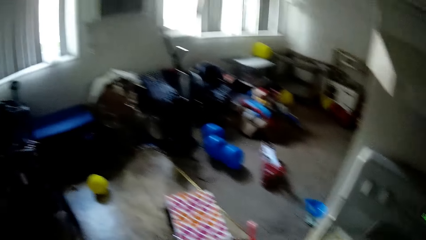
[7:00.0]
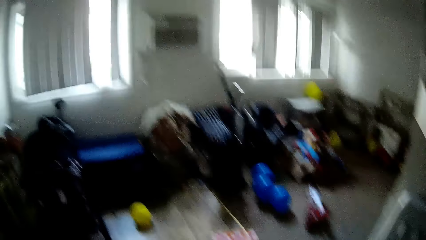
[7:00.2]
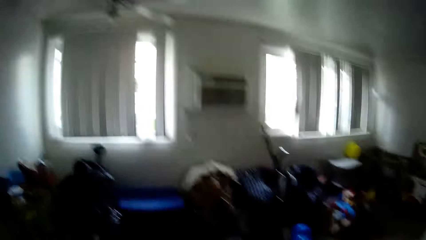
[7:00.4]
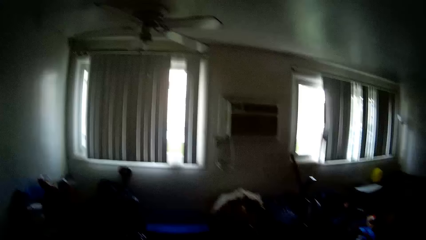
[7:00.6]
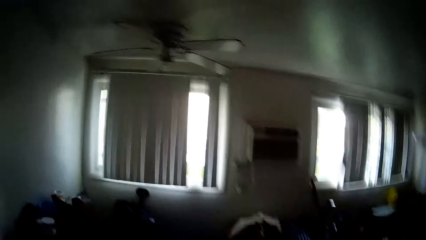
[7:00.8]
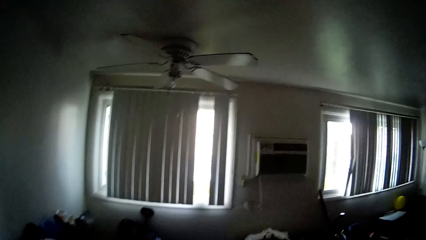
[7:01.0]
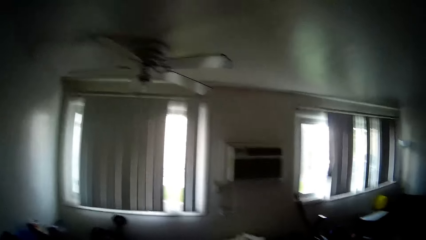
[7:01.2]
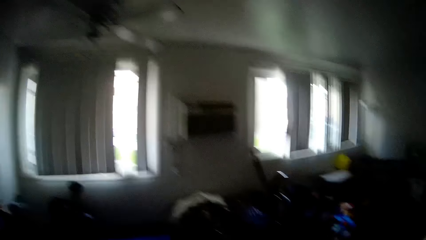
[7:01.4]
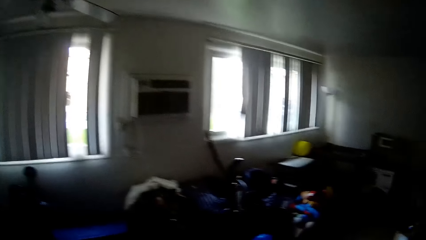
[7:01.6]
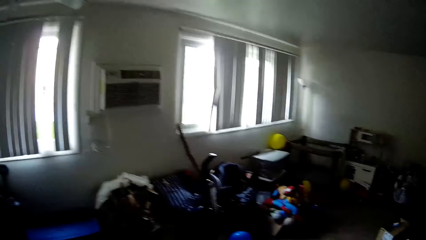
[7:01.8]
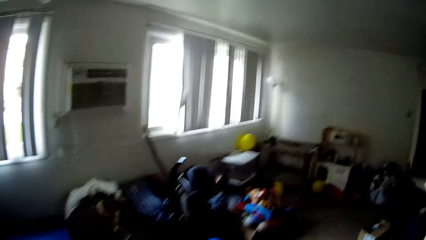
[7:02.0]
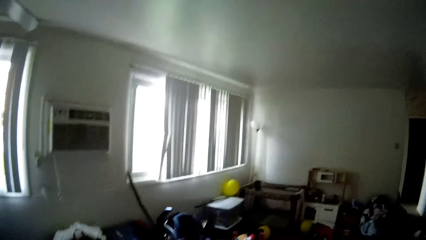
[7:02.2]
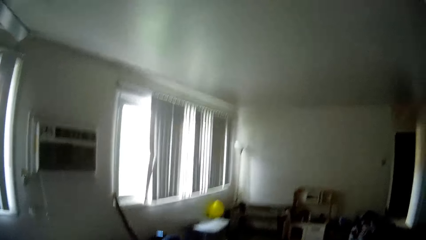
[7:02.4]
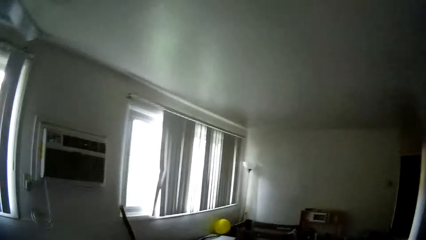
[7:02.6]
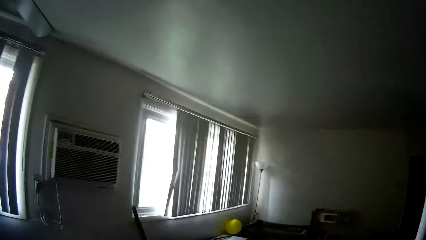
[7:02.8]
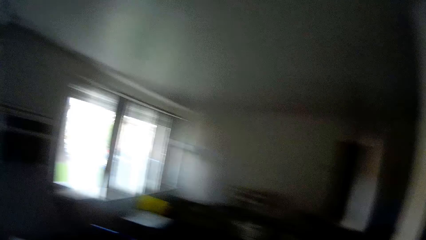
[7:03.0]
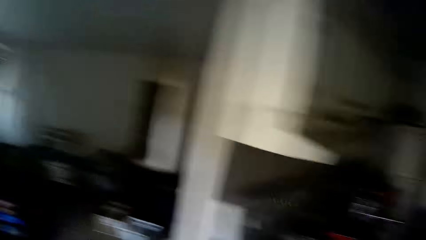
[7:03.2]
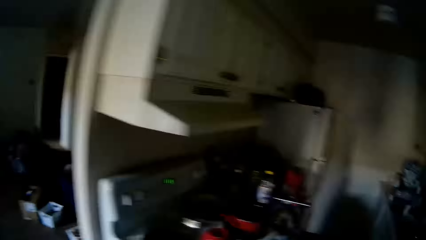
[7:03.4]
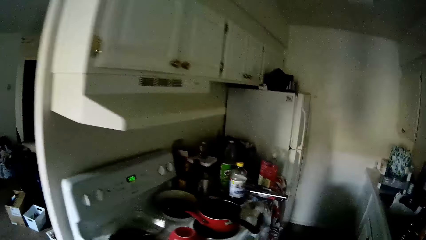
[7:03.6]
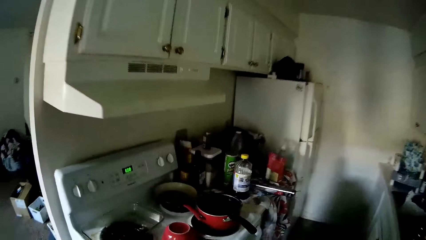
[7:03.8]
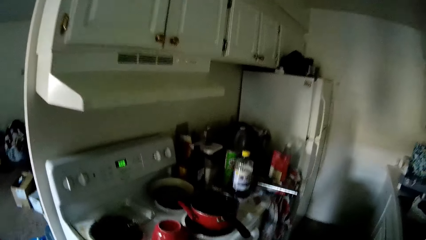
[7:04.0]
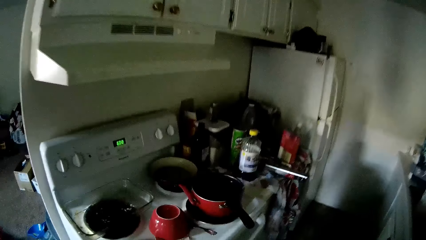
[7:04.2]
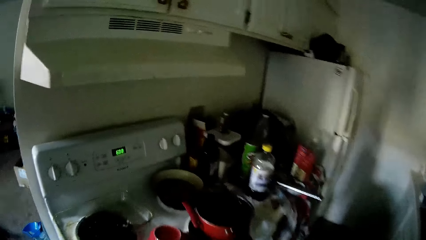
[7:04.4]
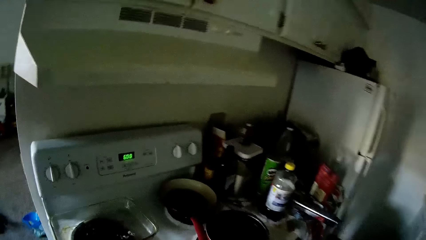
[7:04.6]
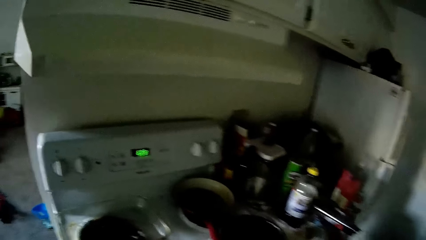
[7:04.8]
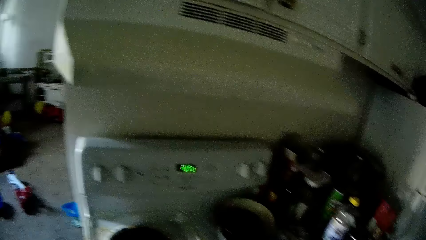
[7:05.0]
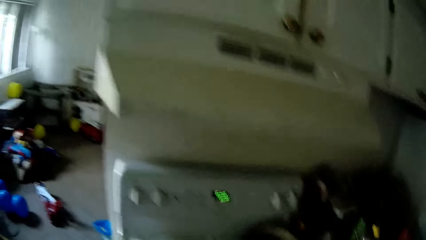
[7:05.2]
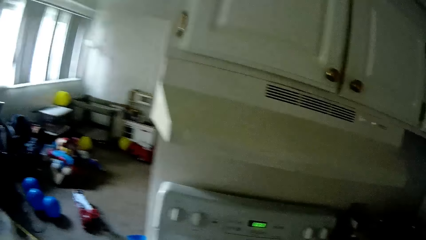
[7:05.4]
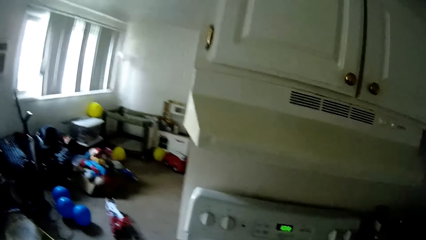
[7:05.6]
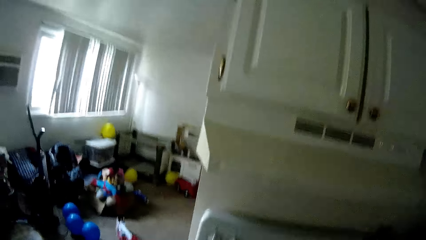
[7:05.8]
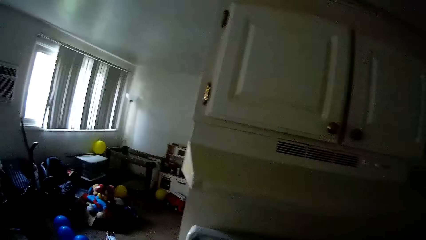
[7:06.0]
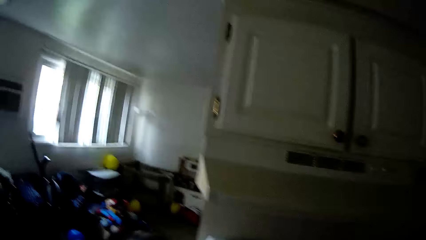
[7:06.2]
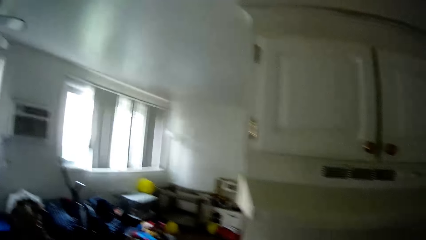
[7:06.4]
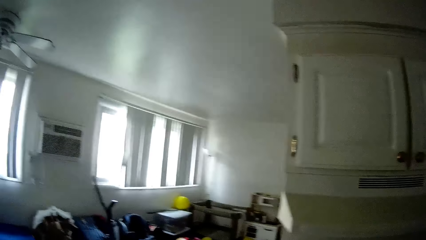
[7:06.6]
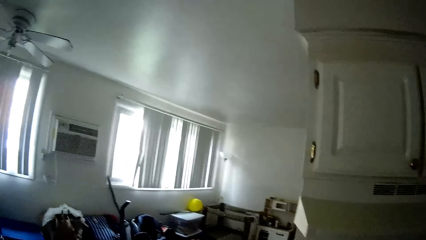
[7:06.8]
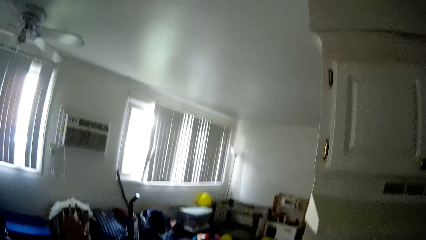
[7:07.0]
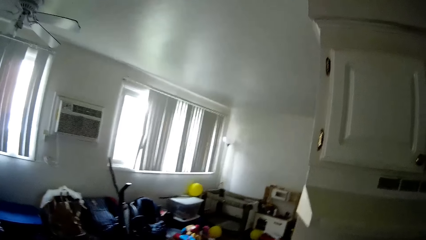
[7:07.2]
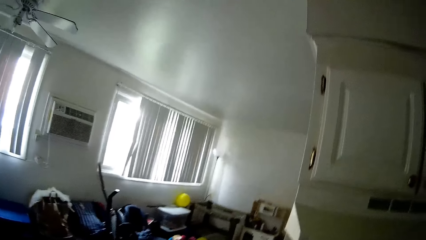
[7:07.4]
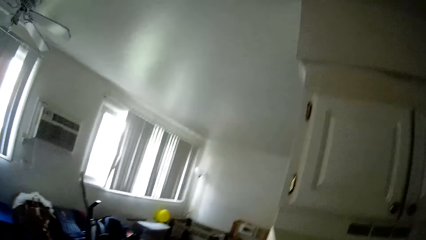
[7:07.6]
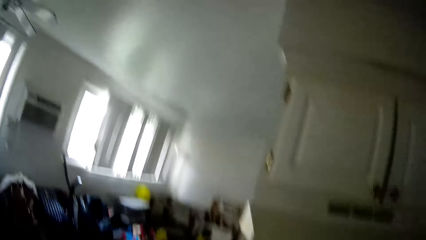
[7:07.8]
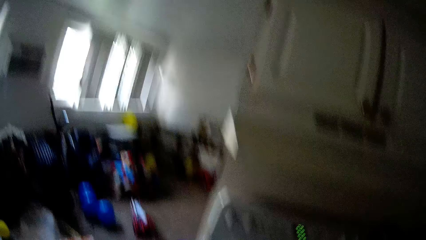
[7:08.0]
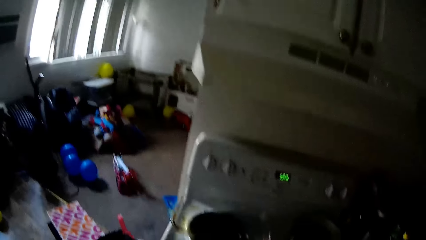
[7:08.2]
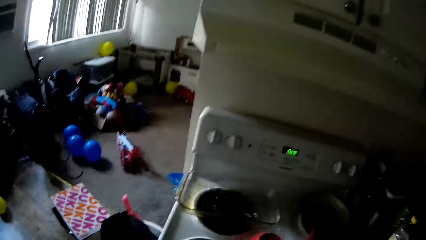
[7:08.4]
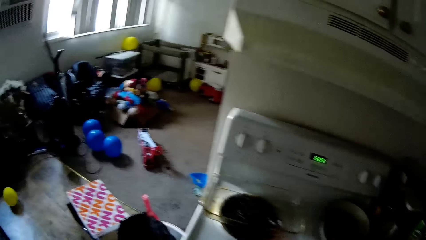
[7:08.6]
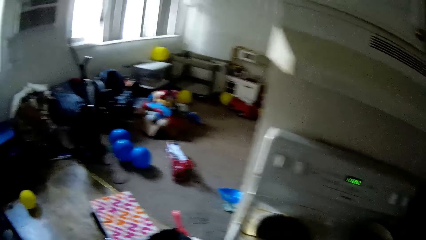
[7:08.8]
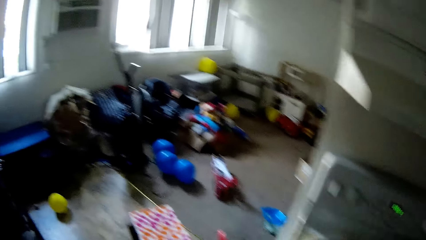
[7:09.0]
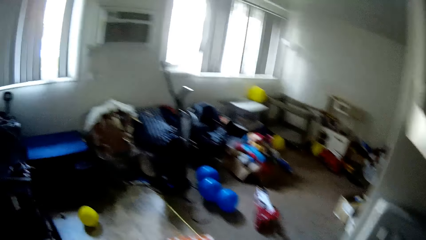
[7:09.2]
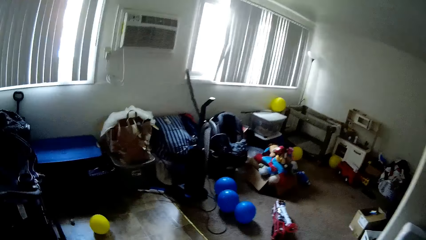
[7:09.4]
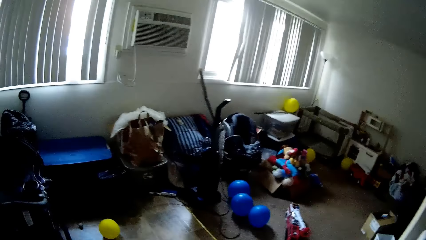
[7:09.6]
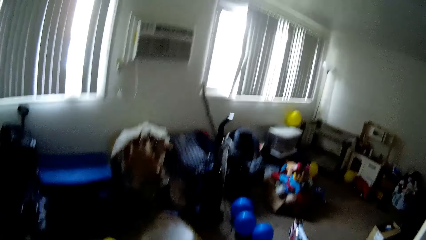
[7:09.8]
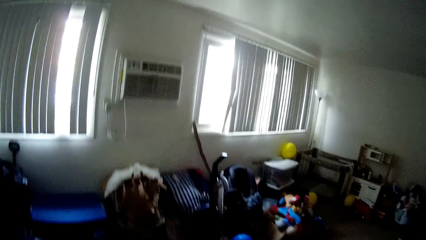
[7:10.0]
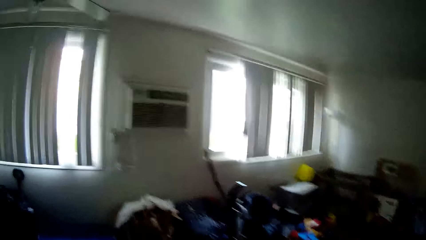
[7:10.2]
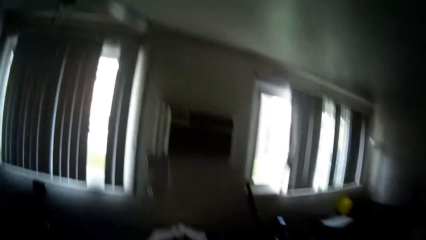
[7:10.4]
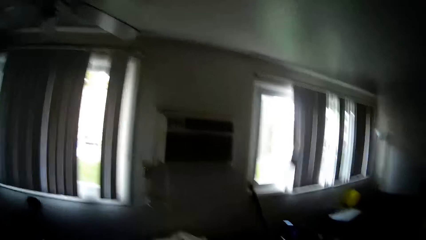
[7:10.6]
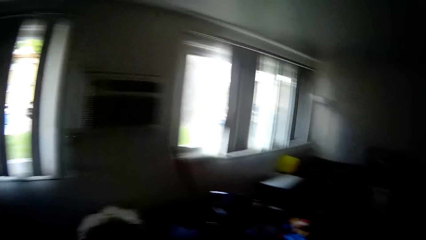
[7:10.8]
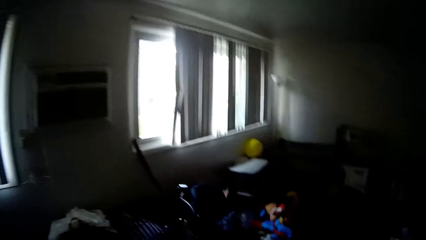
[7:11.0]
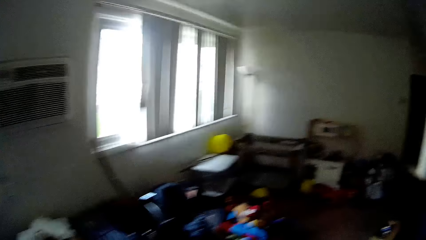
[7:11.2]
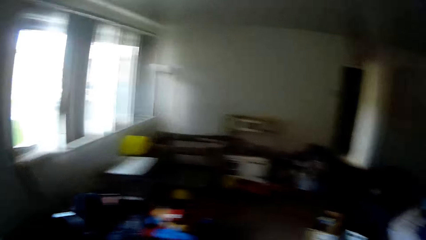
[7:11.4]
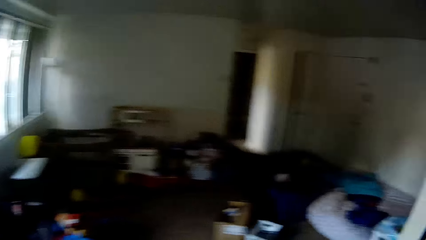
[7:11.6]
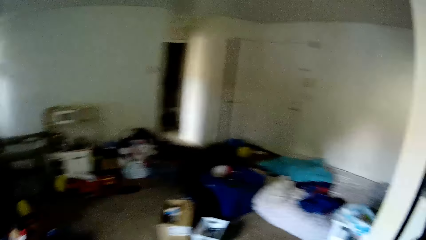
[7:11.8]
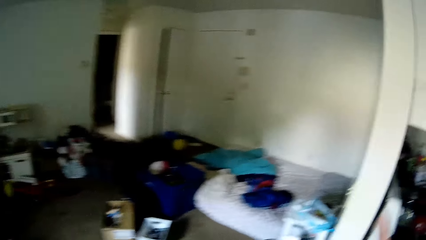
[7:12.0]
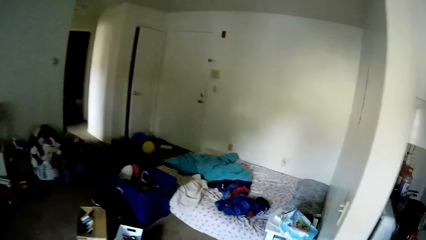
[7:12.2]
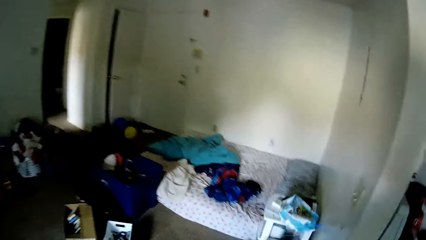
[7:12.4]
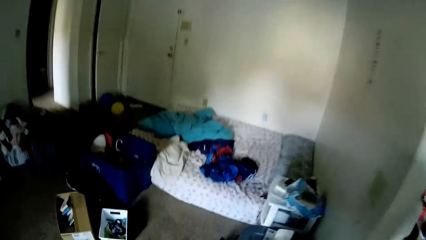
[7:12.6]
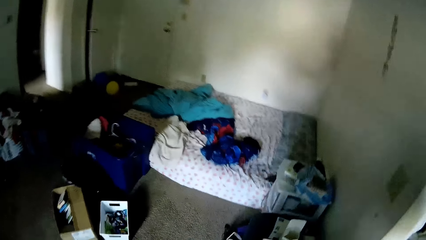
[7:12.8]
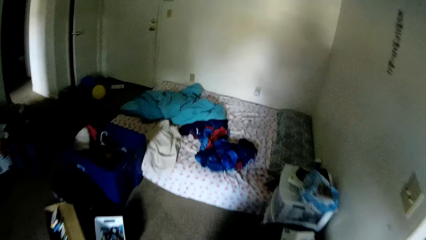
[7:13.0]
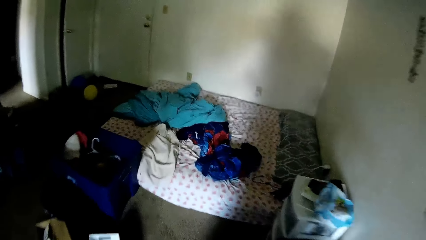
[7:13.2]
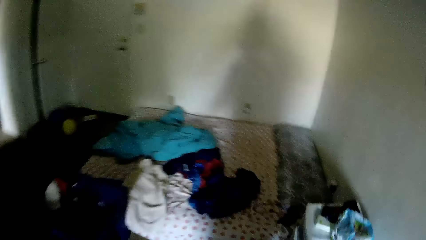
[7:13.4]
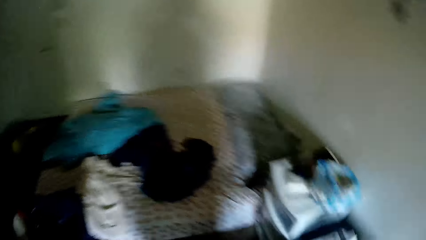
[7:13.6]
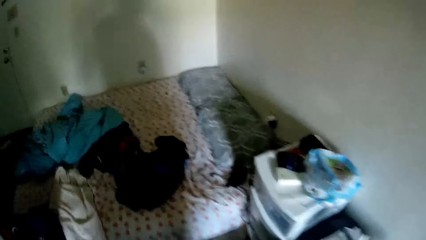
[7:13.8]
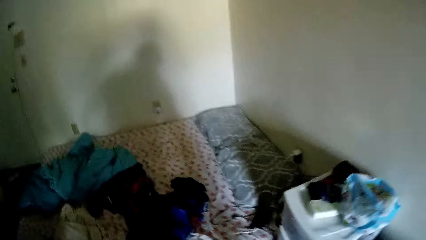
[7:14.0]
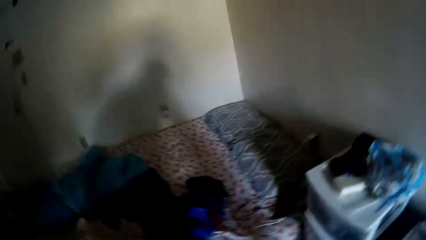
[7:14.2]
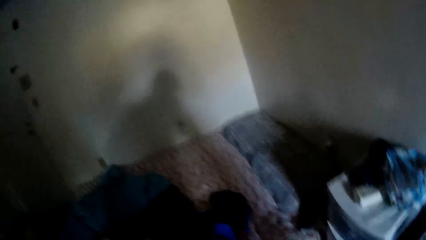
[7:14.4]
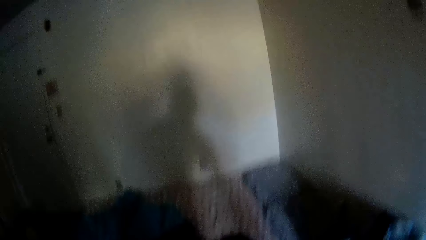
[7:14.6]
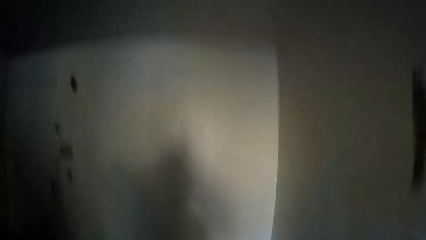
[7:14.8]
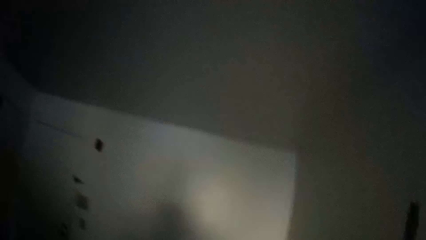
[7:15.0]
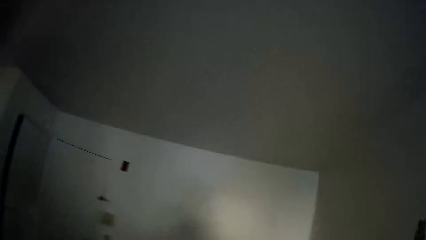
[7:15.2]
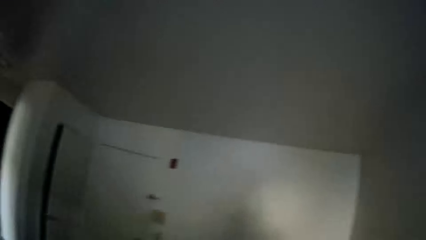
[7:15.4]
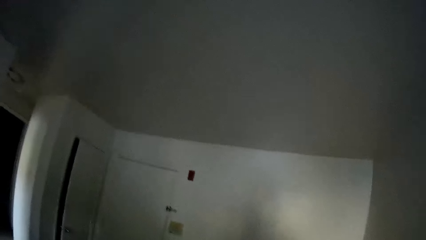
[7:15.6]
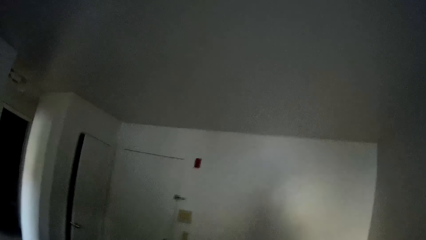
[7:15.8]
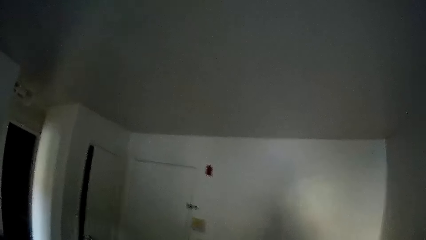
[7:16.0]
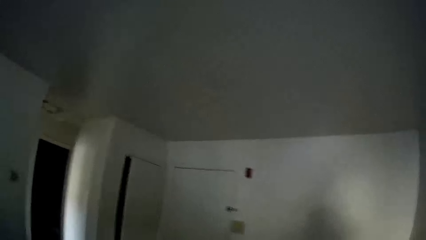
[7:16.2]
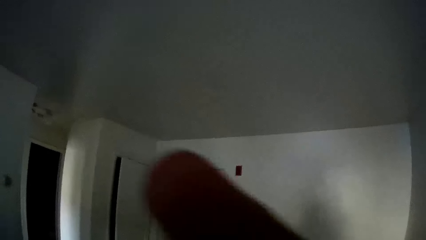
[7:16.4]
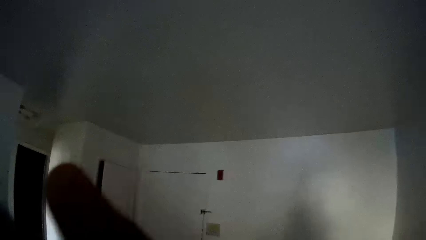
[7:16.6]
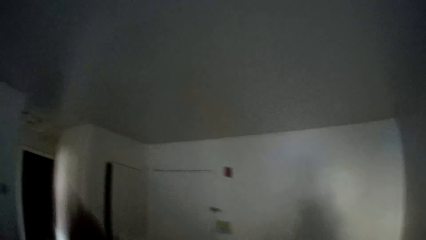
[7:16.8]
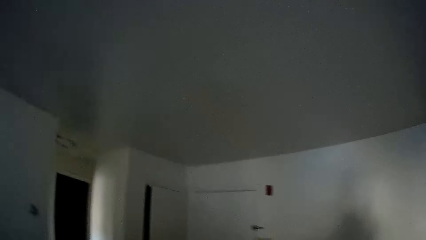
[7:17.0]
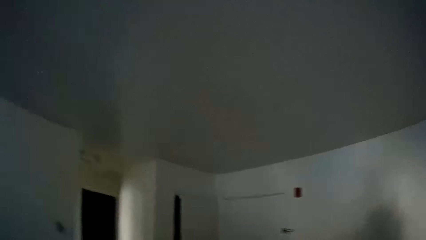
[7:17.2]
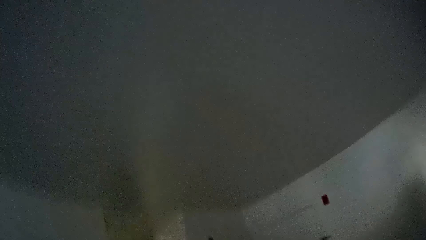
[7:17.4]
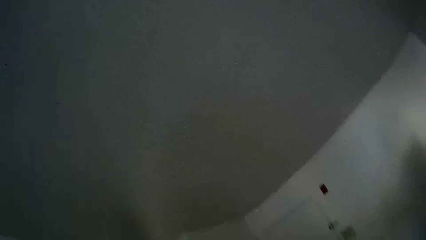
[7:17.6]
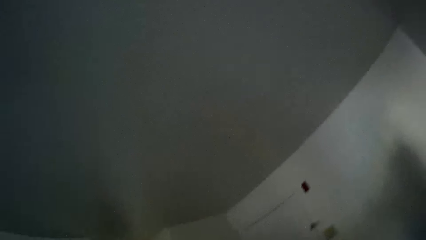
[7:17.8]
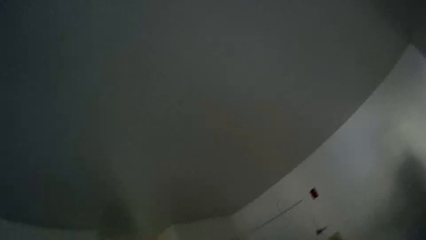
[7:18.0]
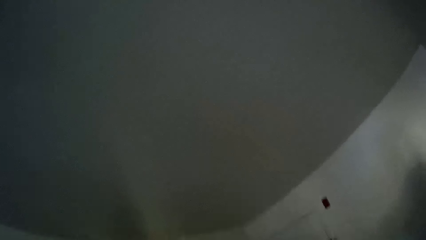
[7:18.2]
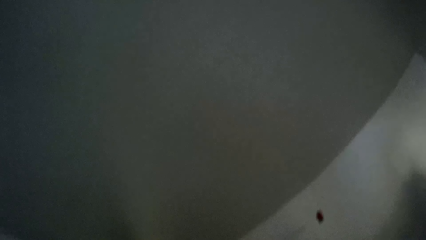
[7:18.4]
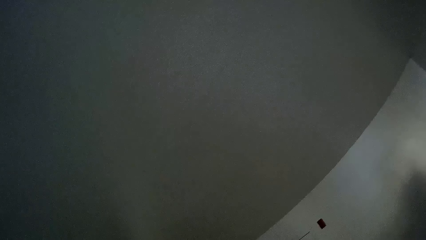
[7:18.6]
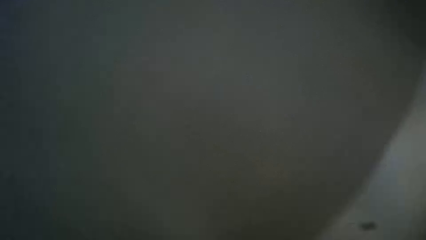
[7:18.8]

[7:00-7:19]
The camera wearer stares at the wall. They stare at the oven. They walk to the room from the kitchen. They stare at the wall. They touch something.
